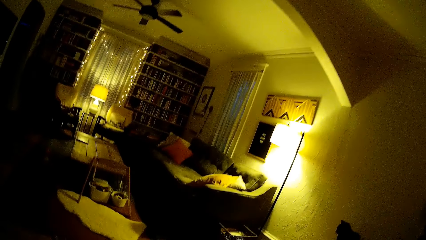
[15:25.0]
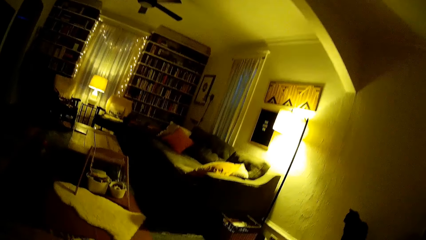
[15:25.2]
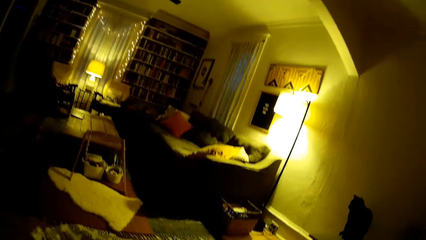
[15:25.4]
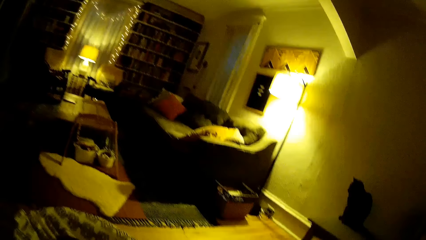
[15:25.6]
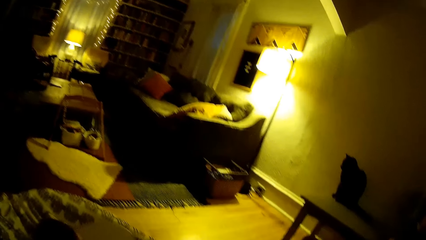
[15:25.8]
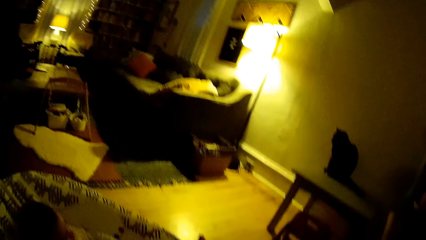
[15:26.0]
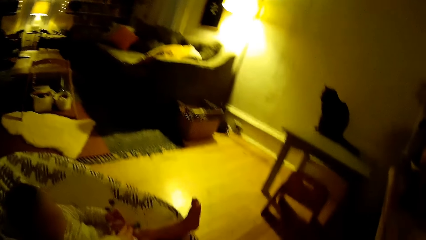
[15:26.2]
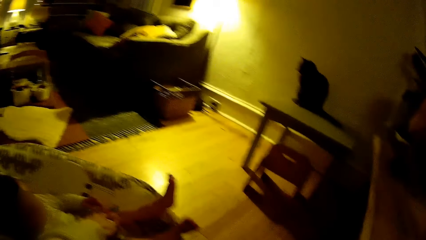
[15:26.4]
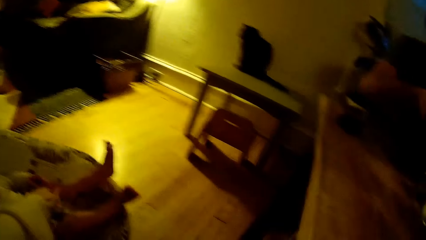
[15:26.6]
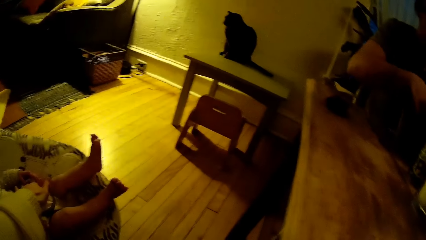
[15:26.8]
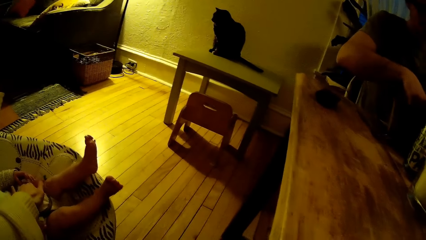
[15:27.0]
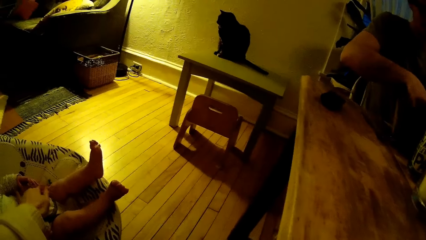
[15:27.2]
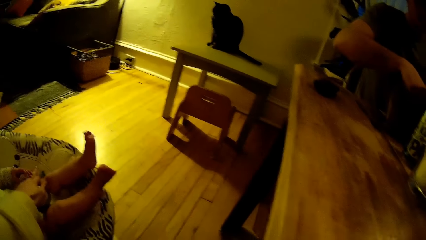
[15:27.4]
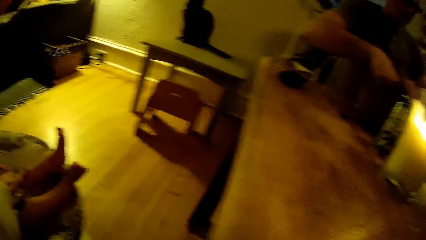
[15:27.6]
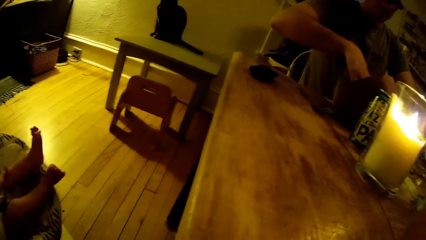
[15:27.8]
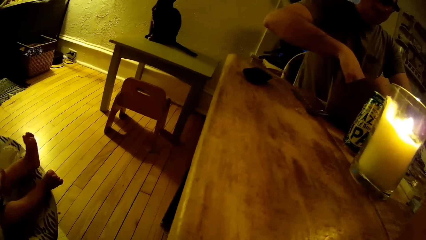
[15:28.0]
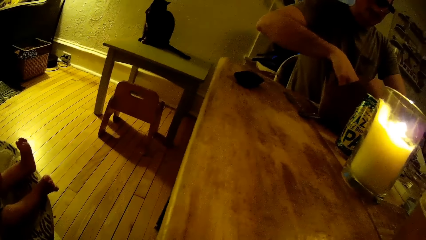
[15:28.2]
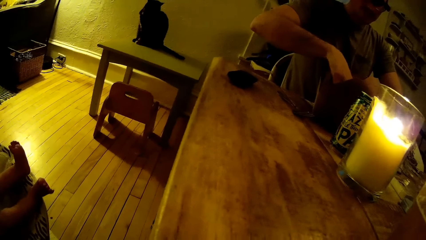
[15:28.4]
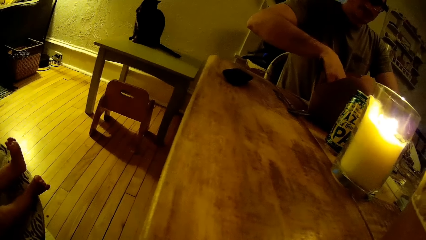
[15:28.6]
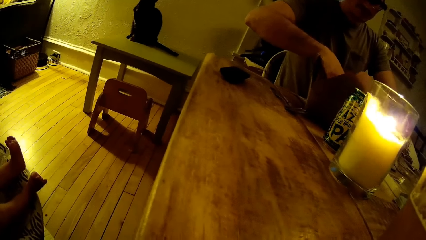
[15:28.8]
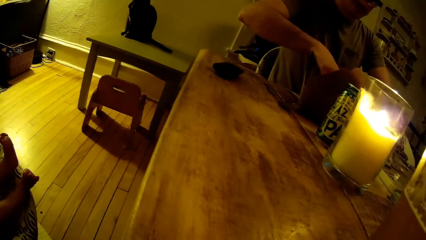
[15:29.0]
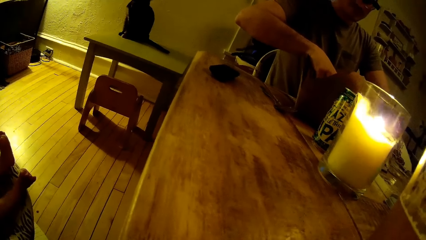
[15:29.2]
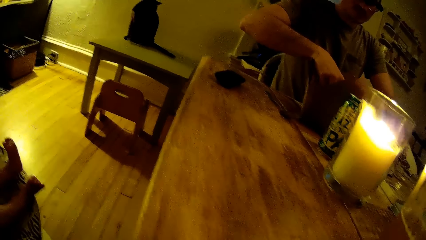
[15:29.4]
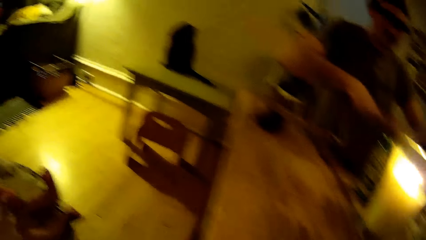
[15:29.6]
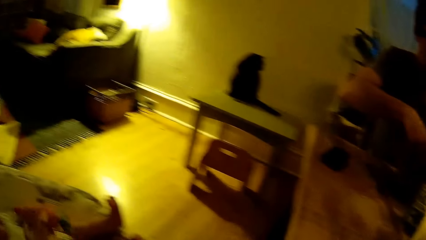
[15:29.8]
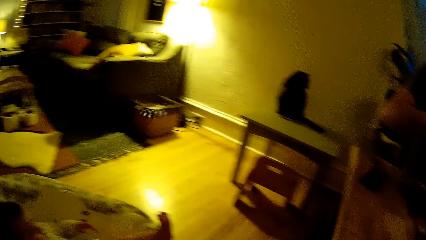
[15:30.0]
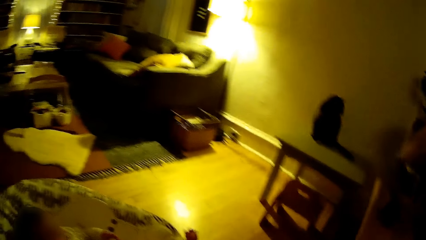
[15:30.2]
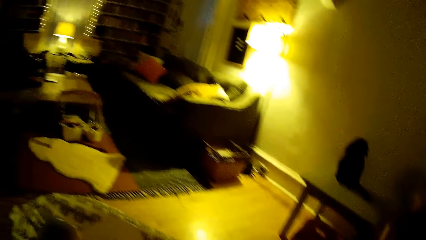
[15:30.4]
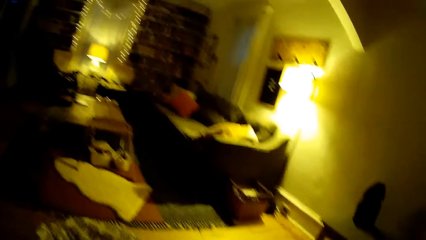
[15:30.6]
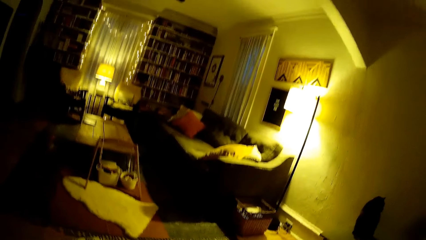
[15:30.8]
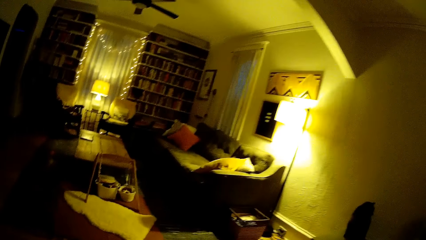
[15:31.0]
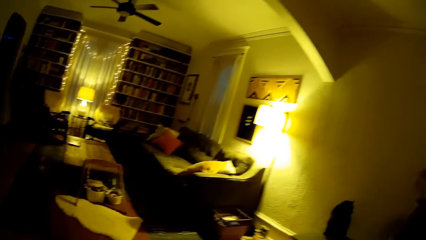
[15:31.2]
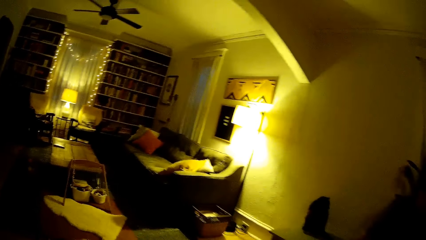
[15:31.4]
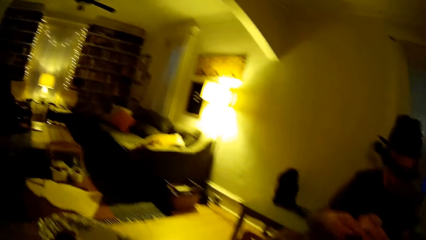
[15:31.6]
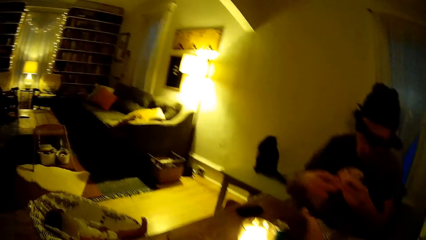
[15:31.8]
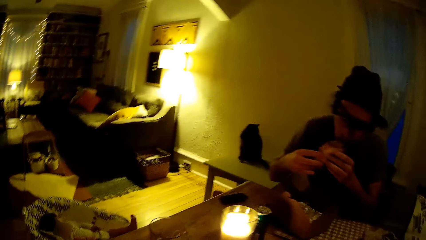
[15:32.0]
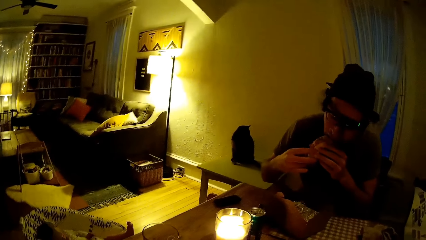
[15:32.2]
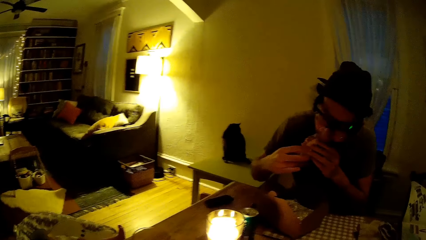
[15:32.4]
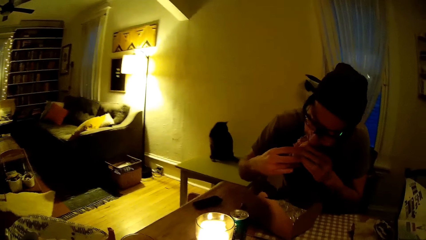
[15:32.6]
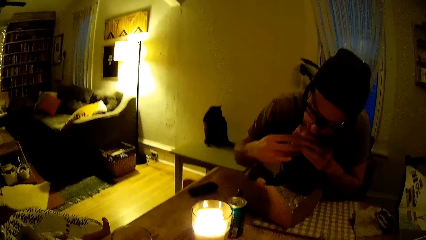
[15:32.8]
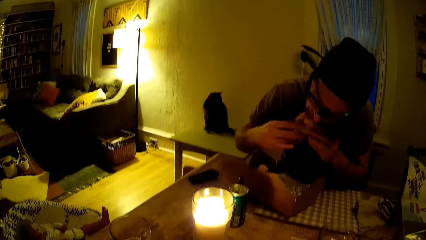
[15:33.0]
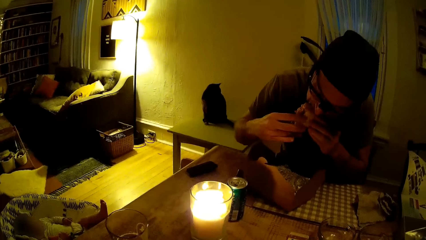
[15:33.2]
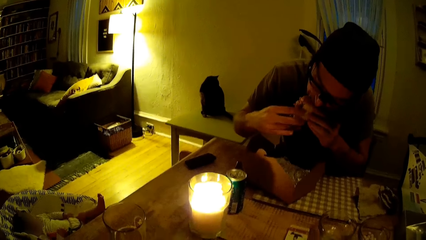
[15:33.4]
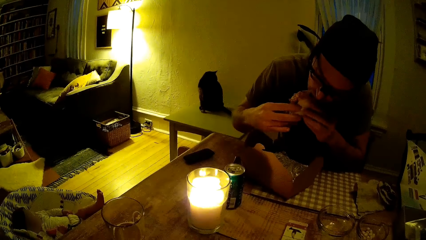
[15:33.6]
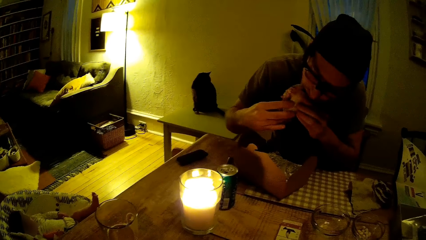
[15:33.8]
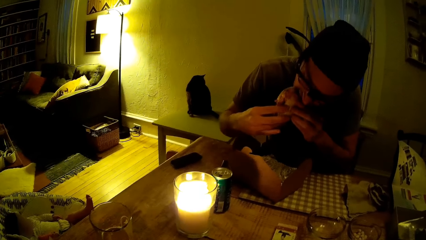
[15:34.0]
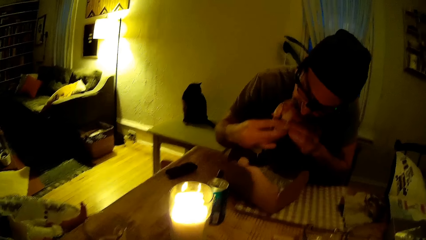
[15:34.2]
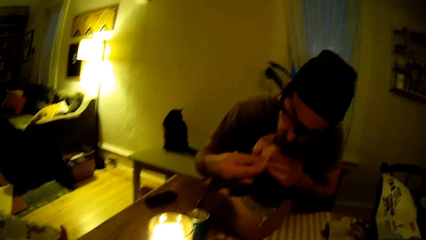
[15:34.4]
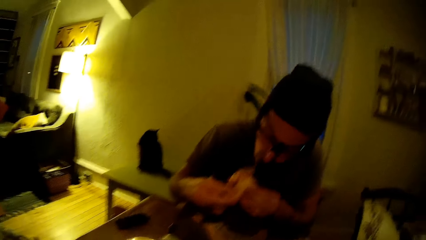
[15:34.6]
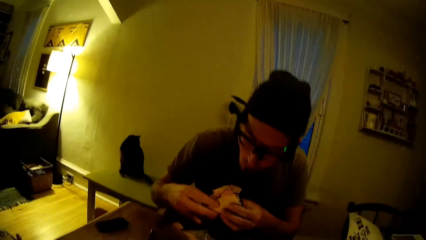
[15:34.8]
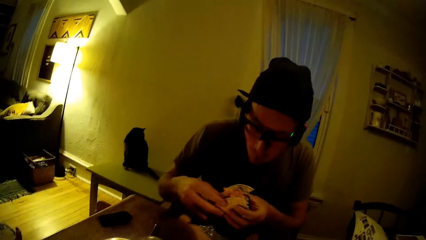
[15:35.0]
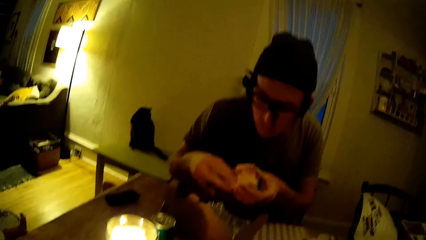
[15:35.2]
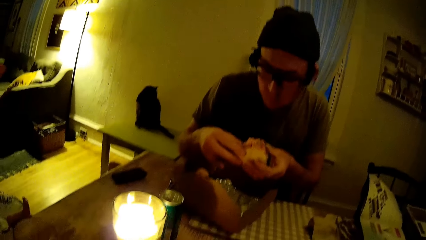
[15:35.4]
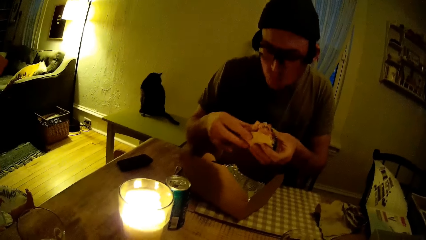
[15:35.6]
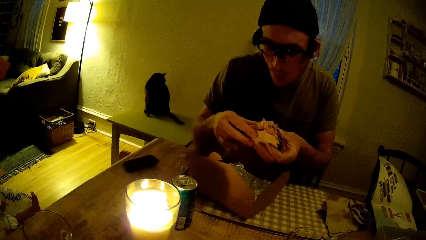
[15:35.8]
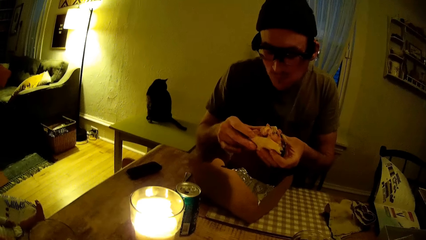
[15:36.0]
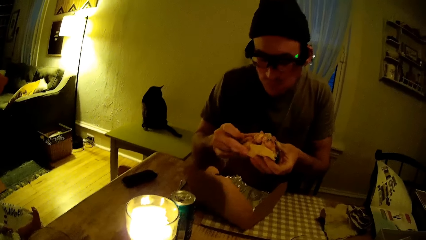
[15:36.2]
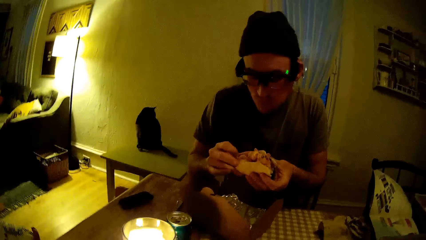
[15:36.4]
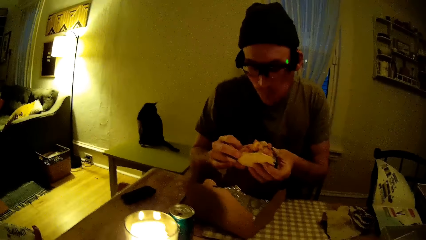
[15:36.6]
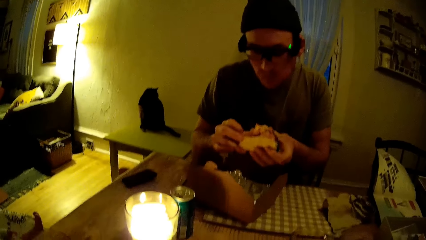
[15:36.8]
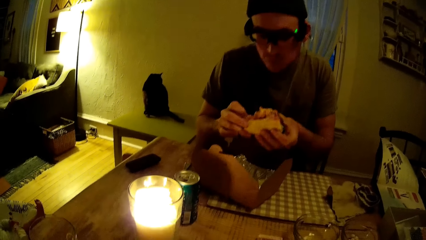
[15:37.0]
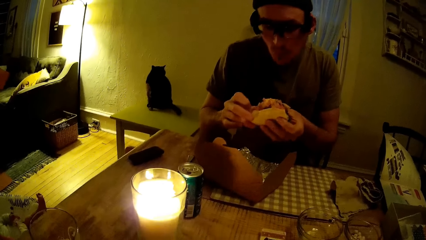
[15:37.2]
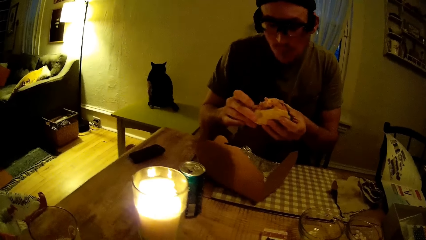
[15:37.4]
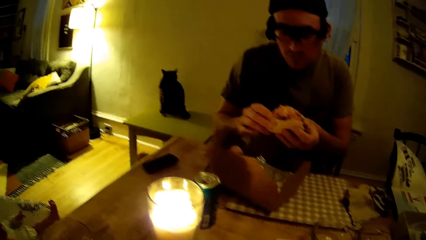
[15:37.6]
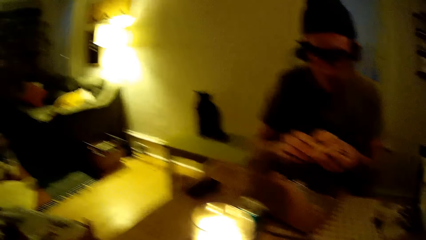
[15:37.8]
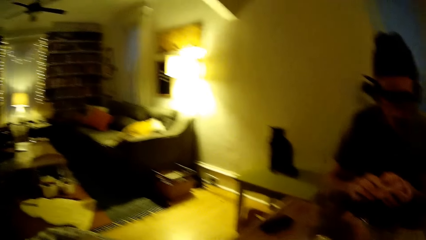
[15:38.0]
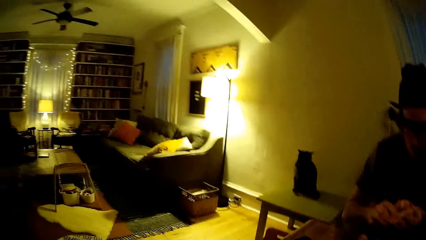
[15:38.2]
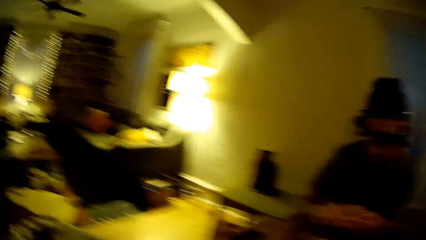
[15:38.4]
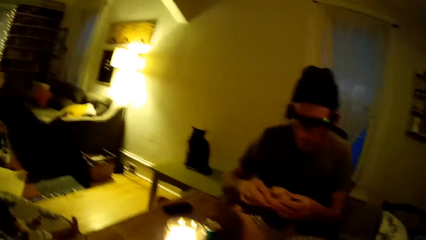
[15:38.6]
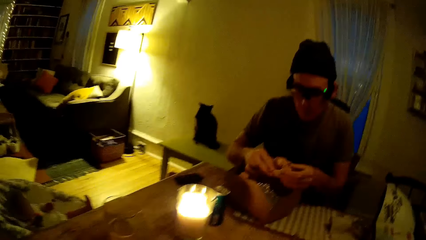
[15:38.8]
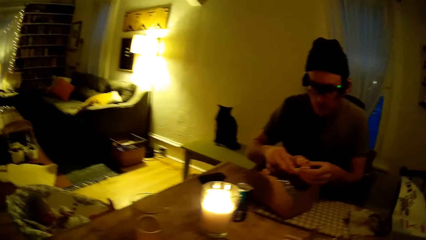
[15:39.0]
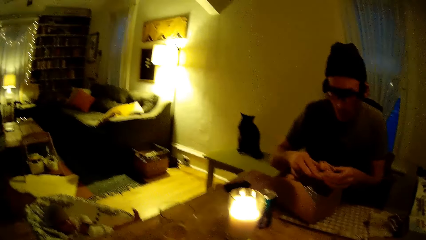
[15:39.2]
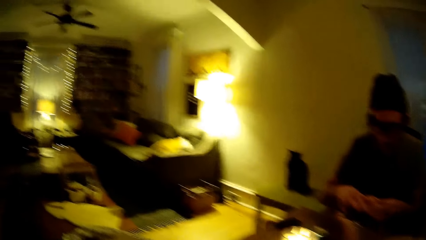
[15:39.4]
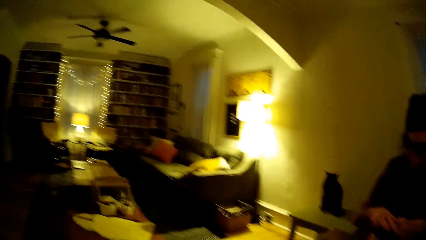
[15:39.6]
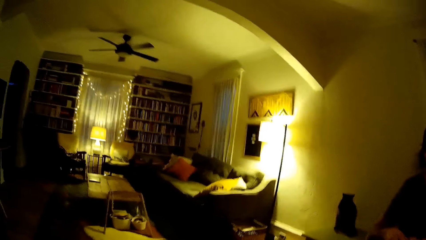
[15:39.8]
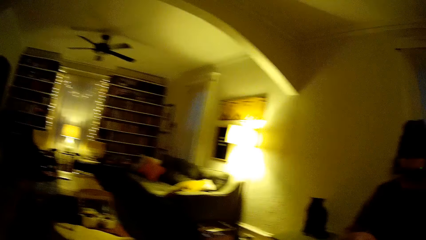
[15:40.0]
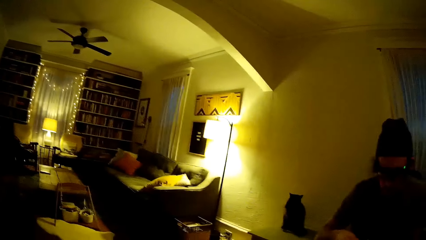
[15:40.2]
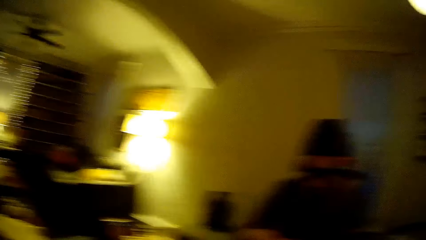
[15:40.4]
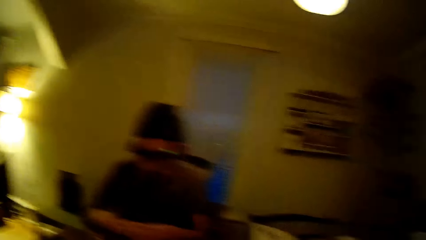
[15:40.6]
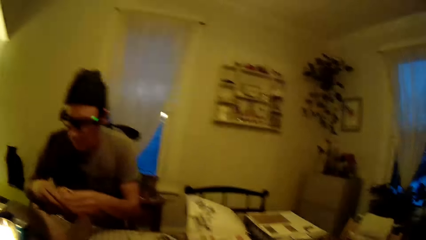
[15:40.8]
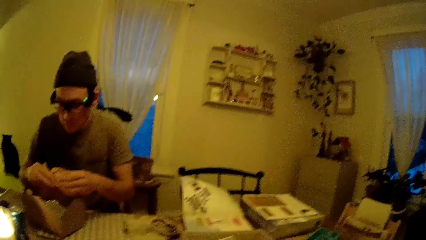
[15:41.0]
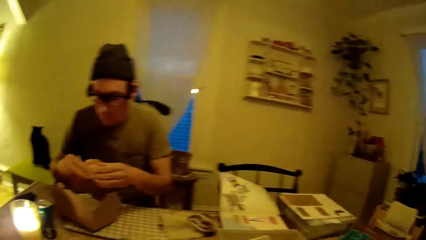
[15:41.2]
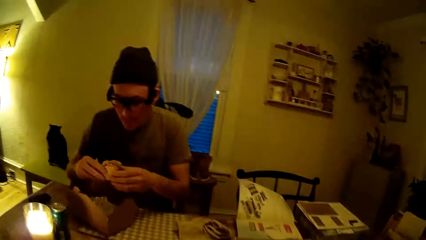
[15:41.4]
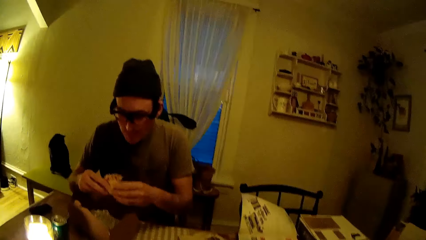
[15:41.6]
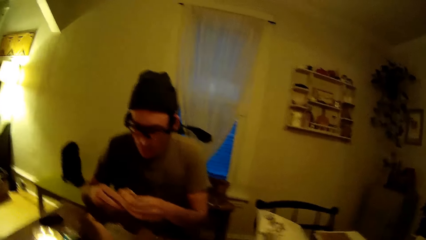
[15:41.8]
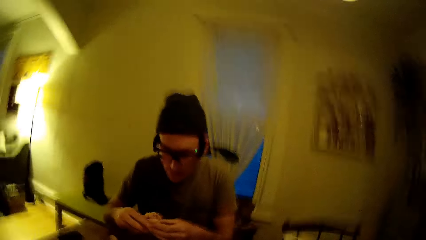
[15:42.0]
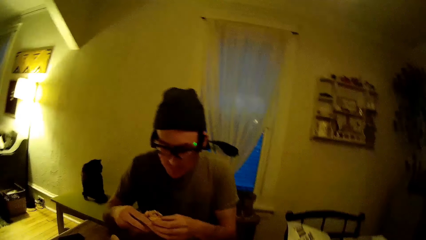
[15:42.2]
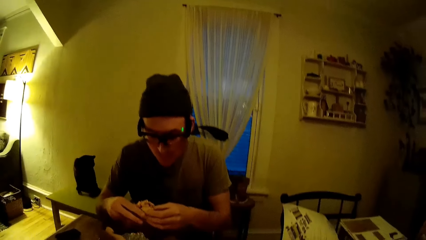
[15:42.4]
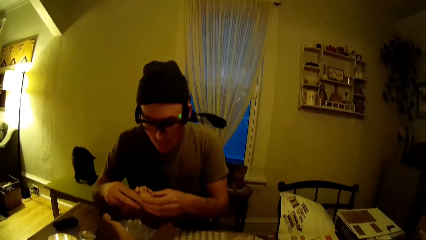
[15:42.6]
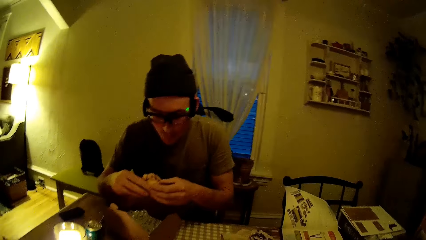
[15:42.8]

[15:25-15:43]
The camera wearer stares at a baby. They look around. The man bites a cake. The camera wearer looks at the man. They look around.
